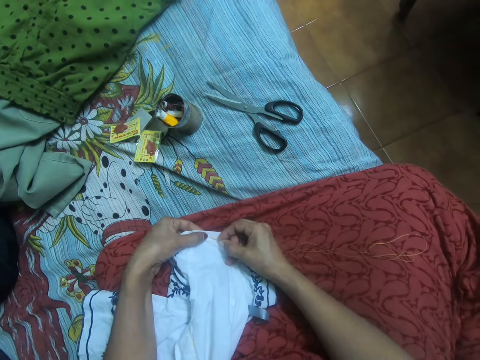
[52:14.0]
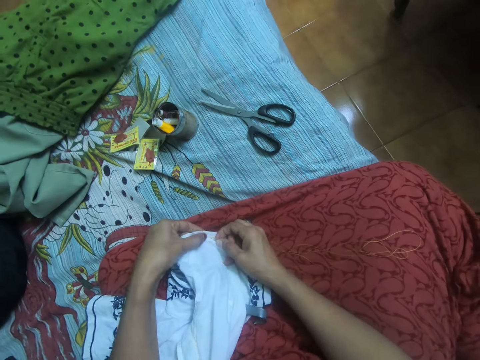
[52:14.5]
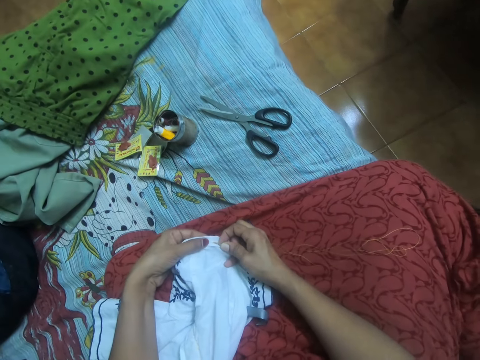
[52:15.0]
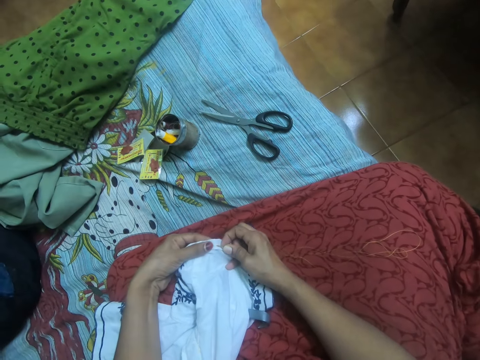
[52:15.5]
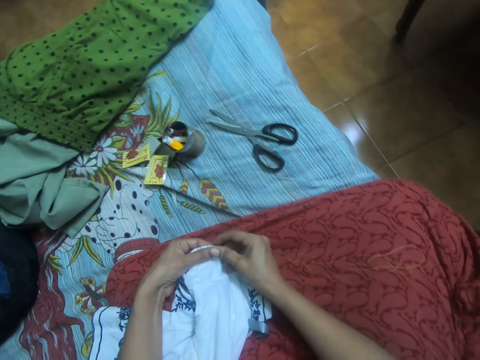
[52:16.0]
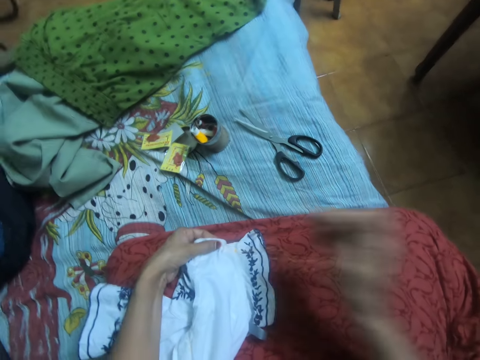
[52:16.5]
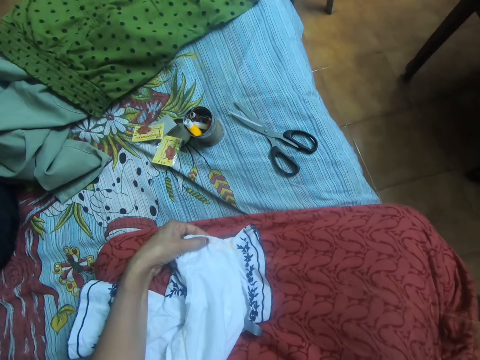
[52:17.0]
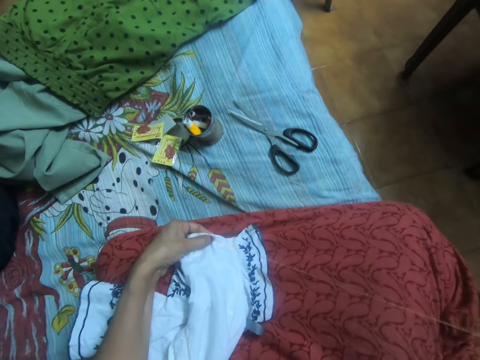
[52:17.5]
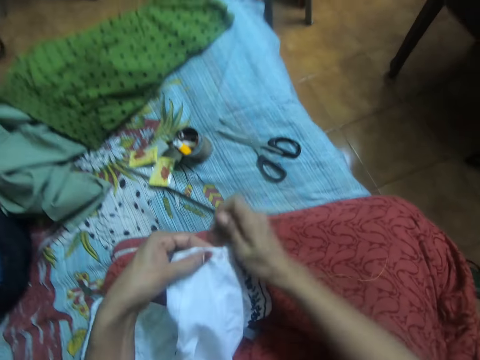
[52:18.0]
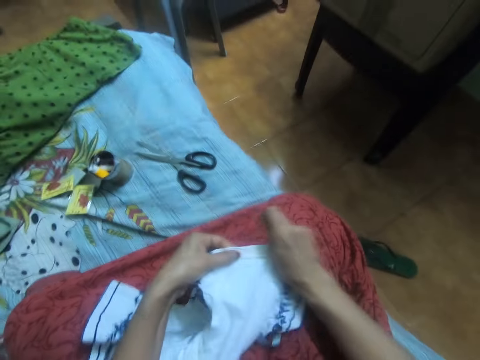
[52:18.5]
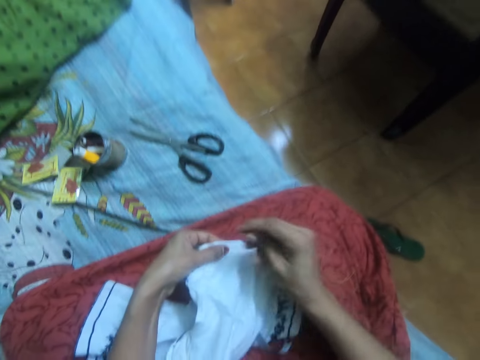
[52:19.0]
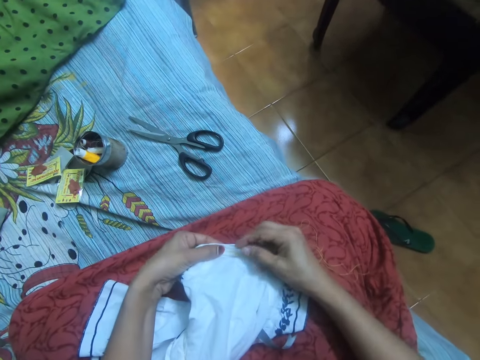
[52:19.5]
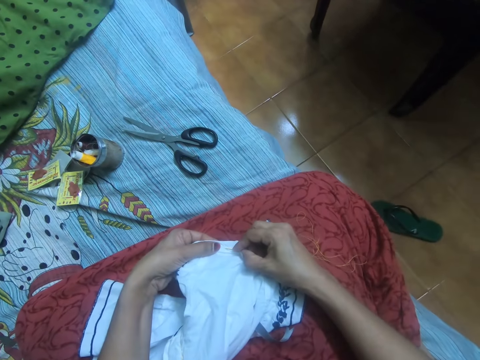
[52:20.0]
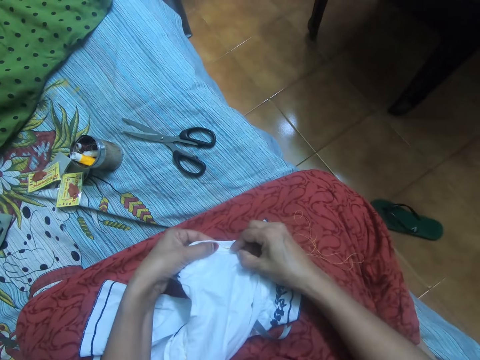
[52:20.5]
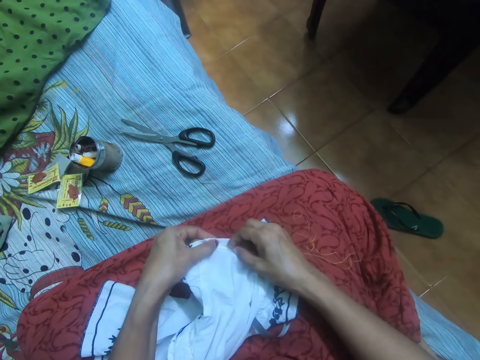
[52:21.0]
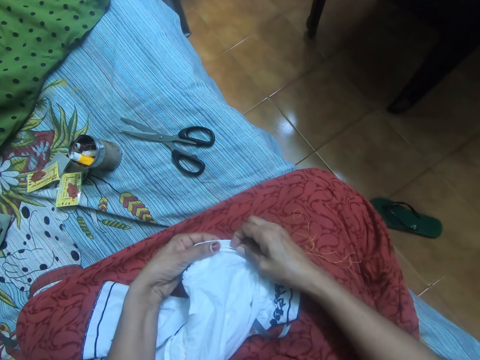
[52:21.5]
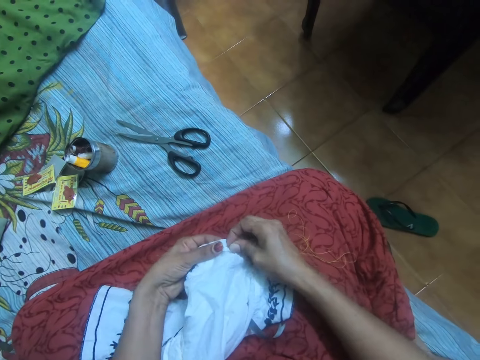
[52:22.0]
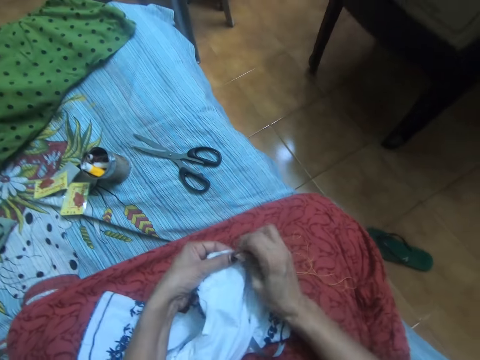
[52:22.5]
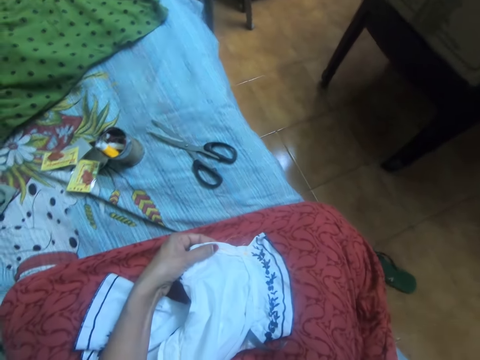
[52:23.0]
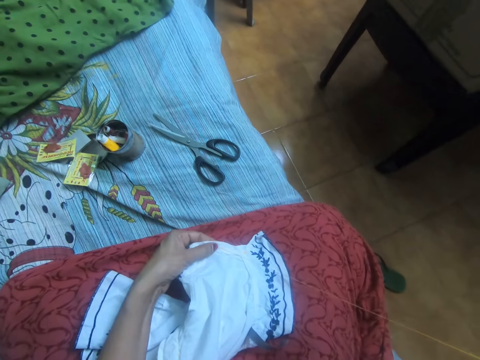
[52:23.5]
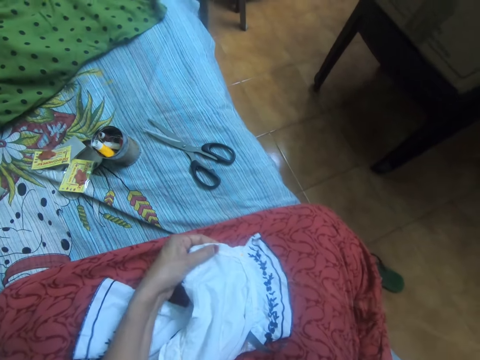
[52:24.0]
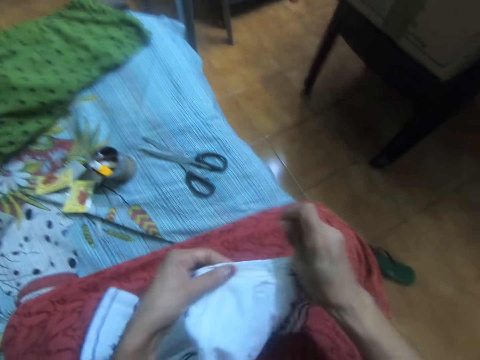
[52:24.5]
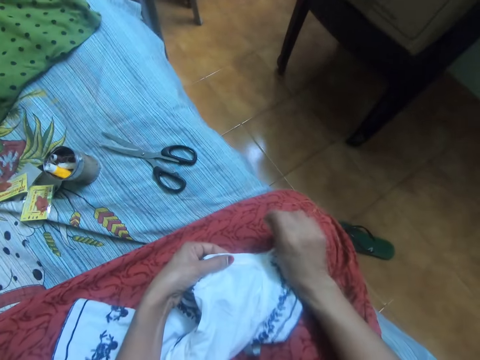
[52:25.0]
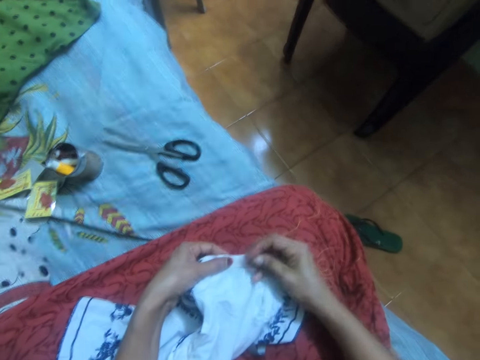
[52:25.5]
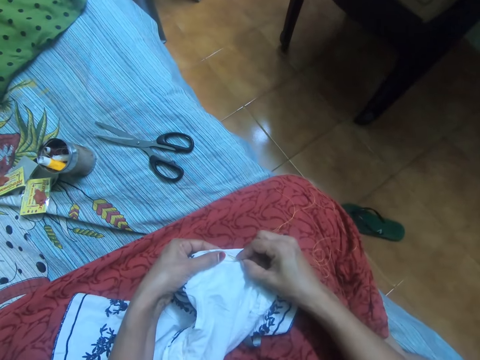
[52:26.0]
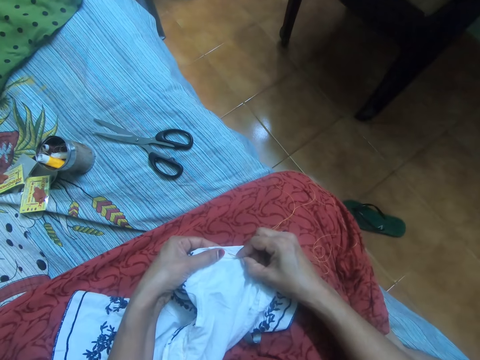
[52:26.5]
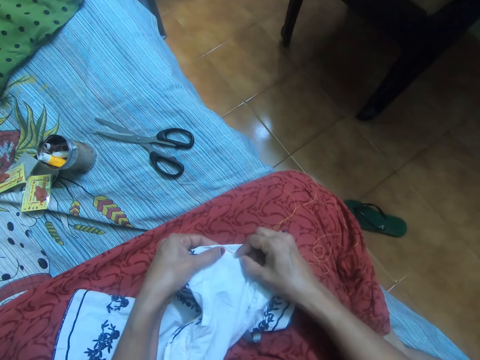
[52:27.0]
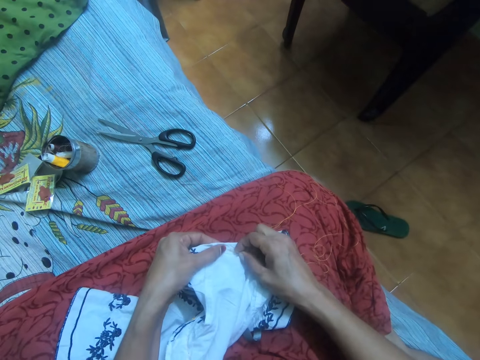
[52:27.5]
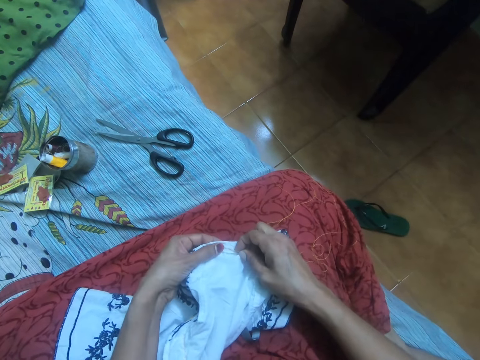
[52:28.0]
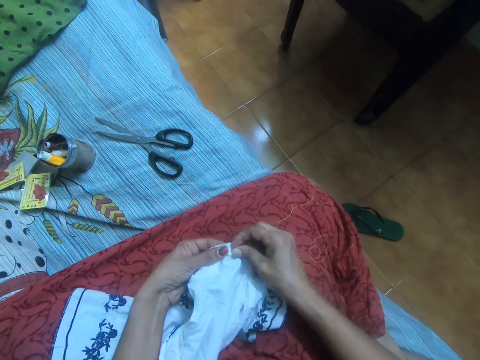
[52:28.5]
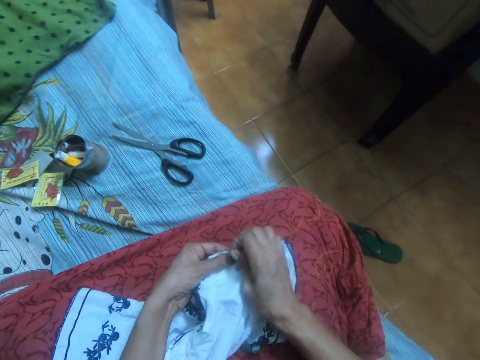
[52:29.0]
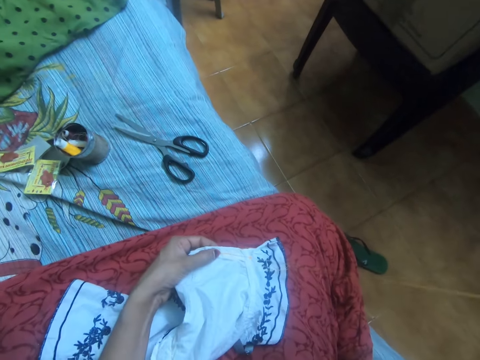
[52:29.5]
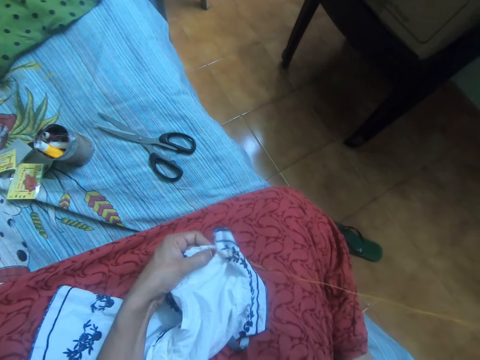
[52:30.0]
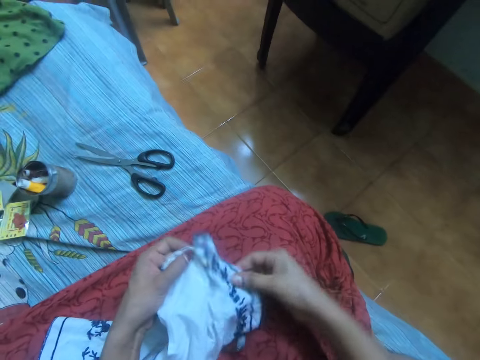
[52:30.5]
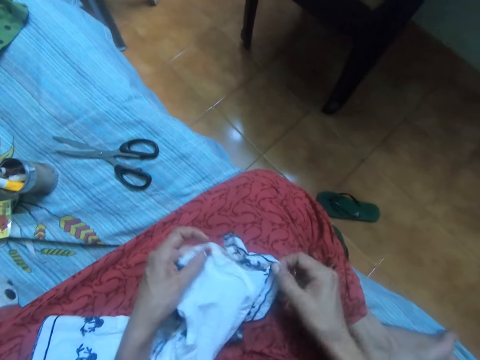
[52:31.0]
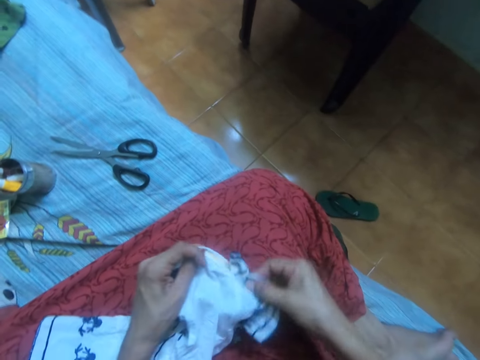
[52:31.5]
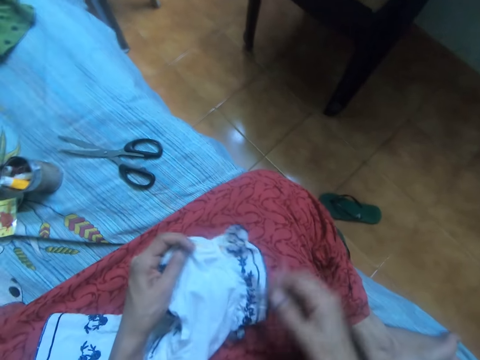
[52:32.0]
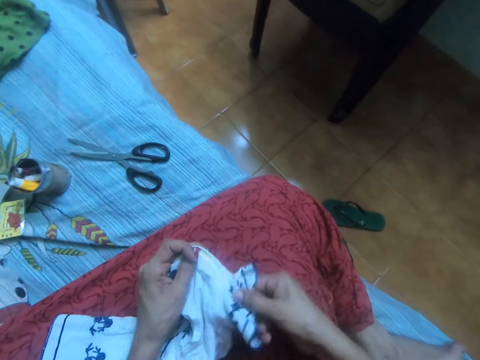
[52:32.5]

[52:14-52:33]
The camera wearer sews the cloth. They pull out the thread from the cloth. They move the cloth on their cloth with both hands. They sew the cloth with the needle with thread. They pull out the thread from the cloth. They sew the cloth. They pull out the thread from the cloth.

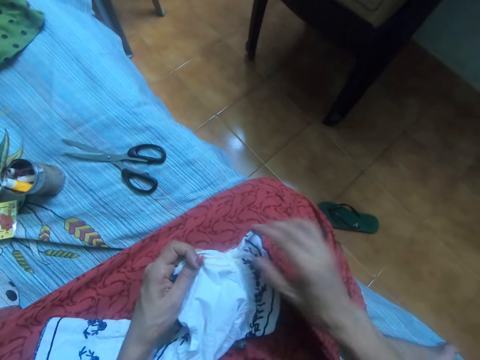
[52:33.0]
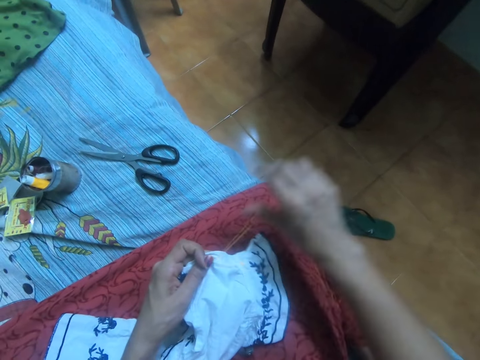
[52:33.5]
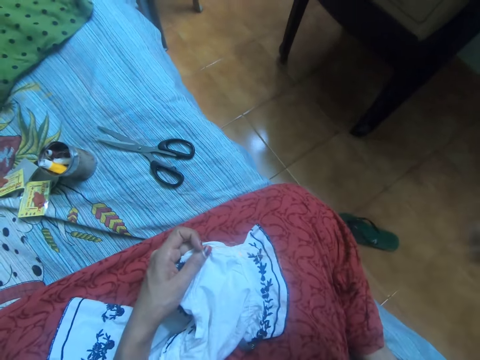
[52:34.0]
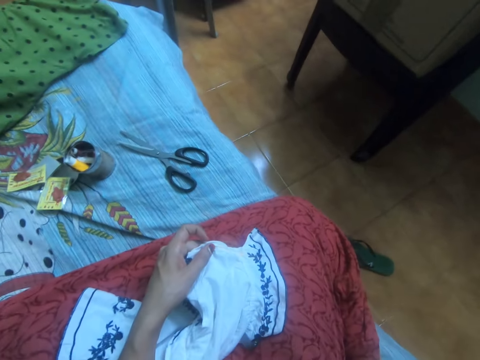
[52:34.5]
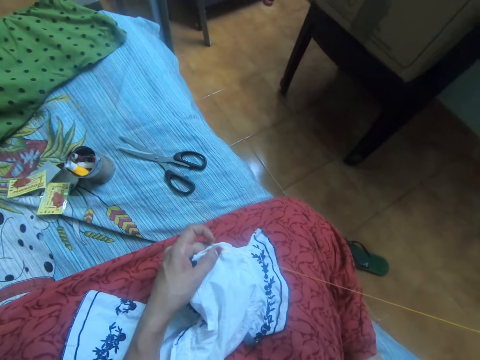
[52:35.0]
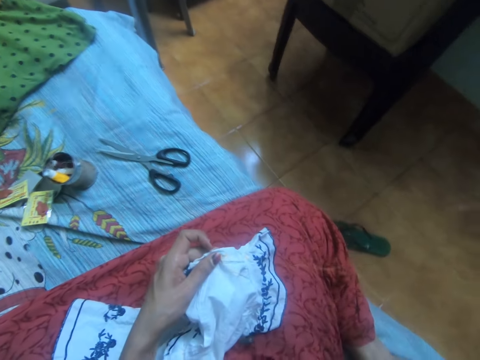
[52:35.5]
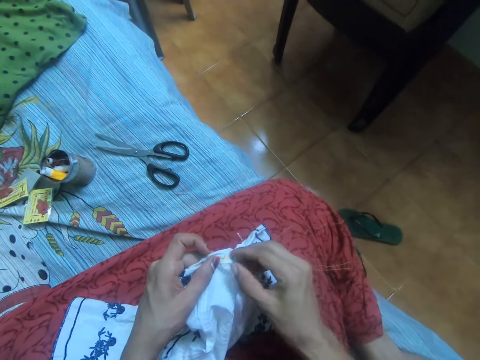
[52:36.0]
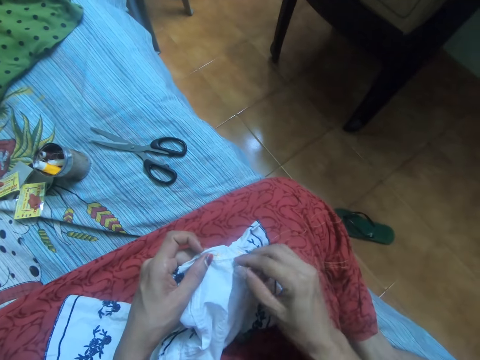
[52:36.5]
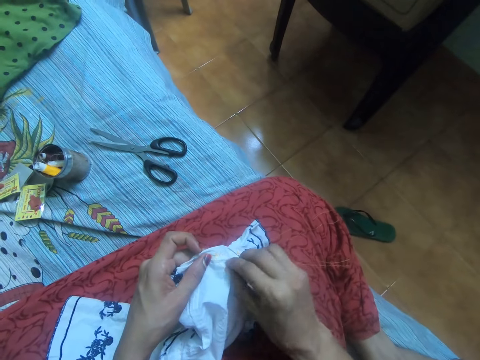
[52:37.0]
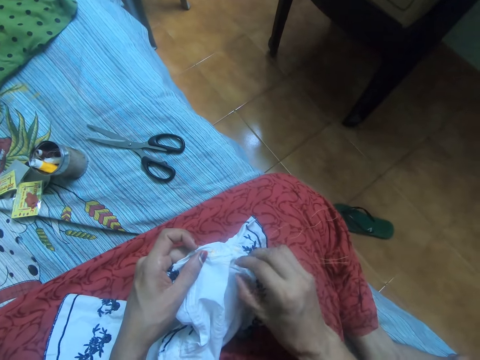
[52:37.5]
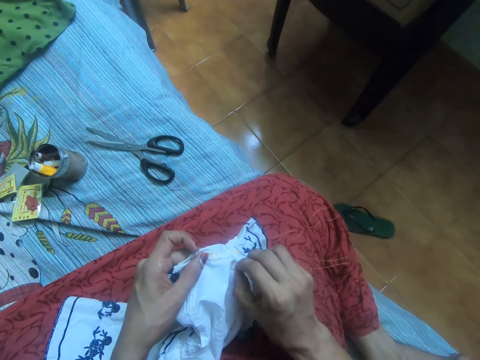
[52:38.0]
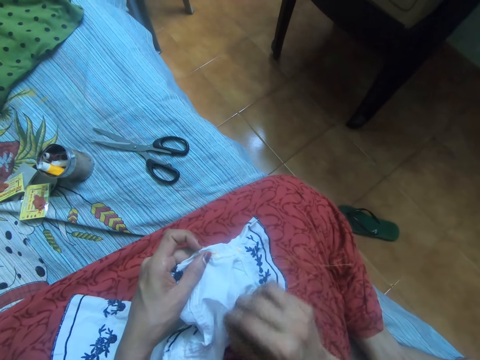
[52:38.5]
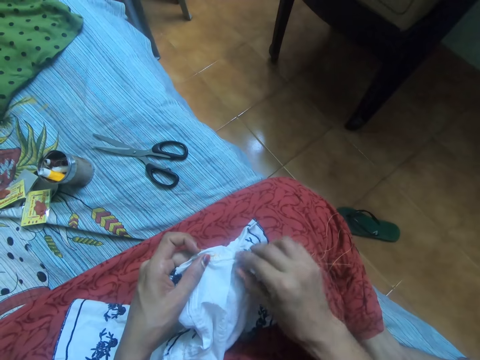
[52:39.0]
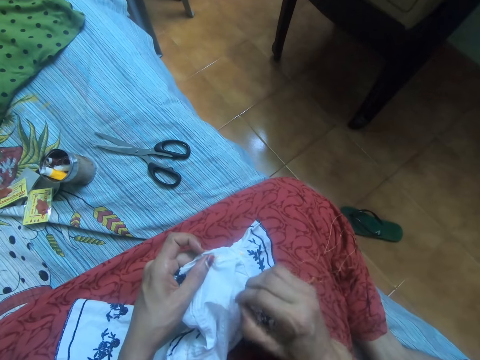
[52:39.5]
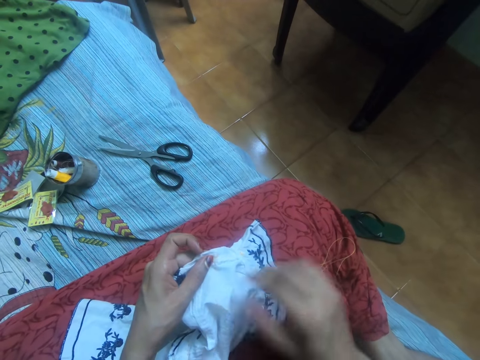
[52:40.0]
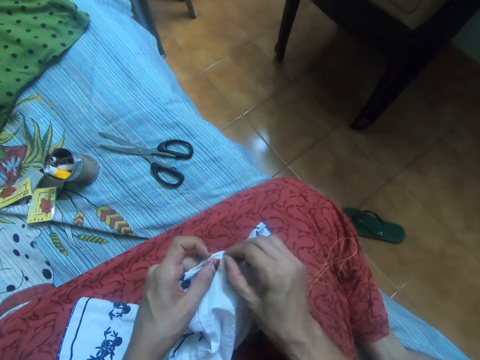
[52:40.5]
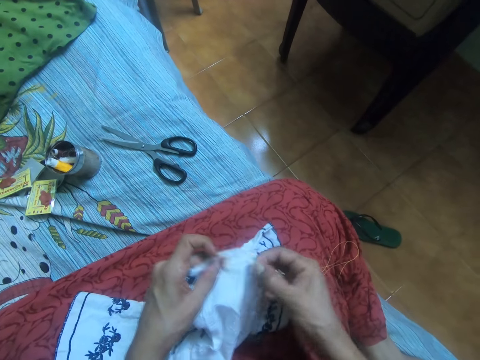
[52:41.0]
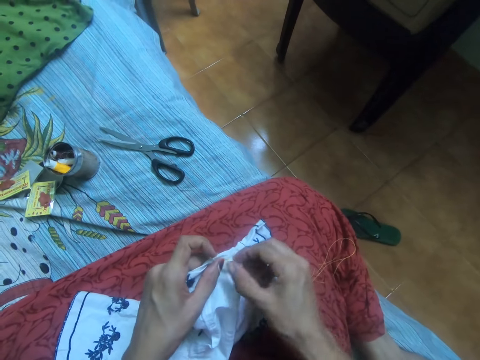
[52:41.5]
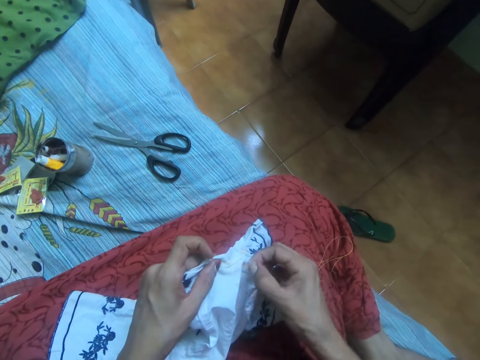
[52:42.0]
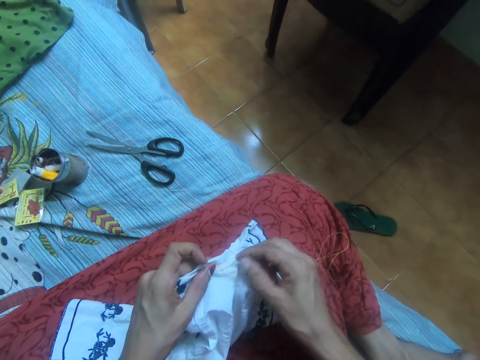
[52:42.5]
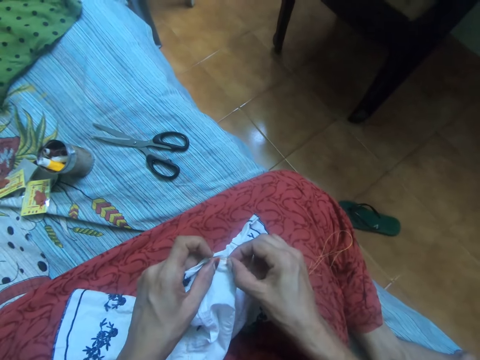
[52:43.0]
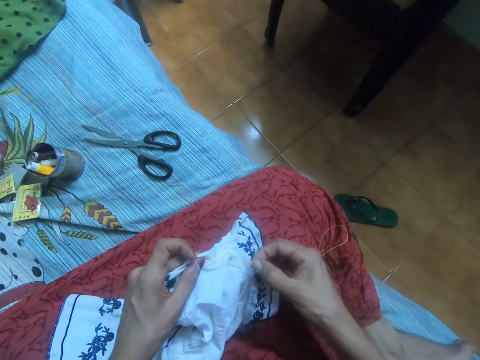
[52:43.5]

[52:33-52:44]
The camera wearer stretches the thread.
